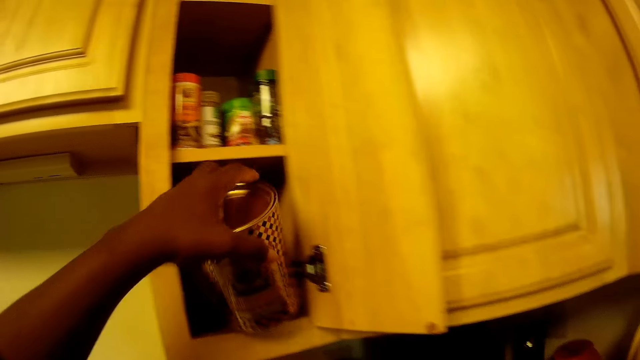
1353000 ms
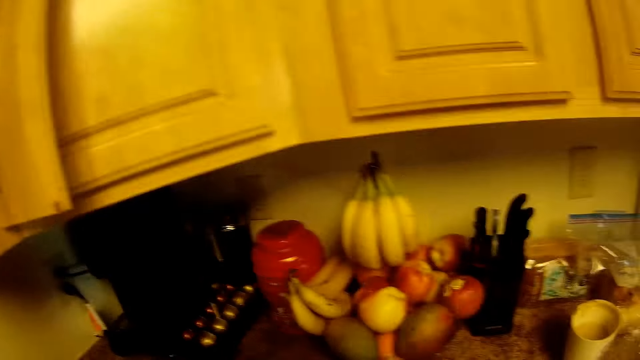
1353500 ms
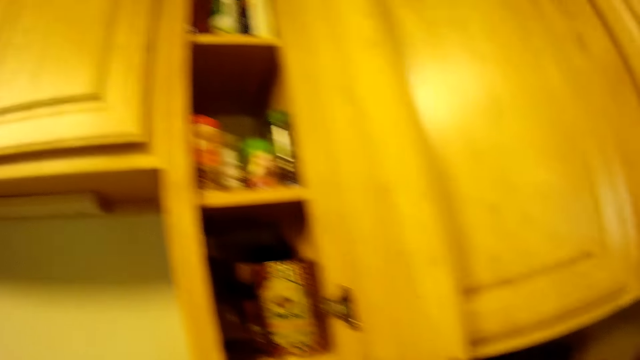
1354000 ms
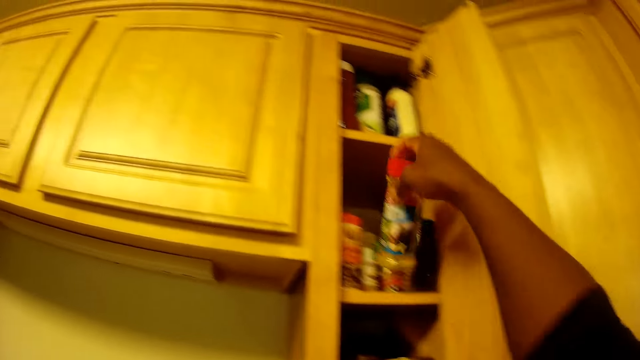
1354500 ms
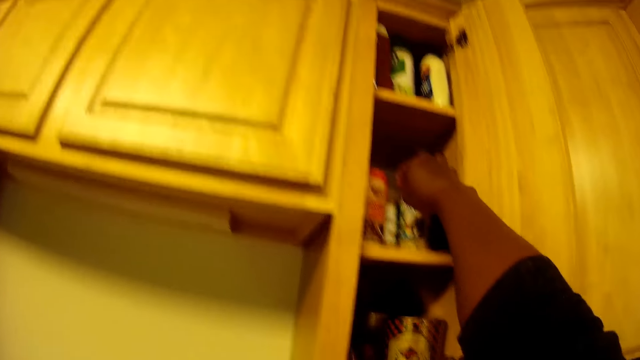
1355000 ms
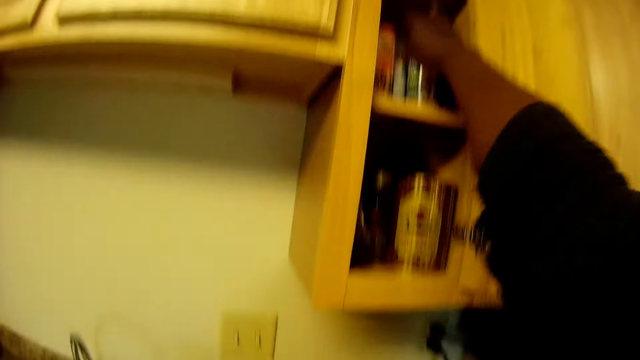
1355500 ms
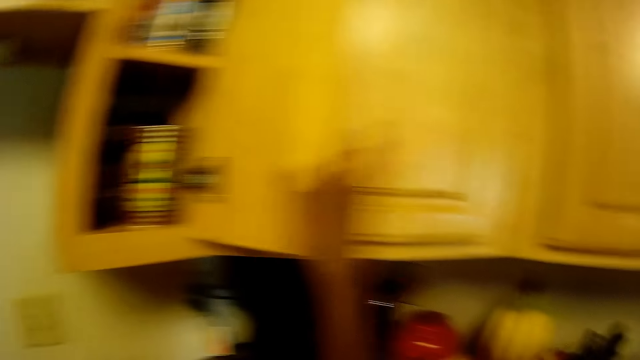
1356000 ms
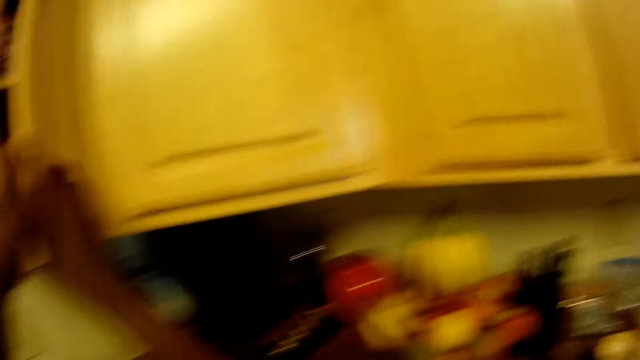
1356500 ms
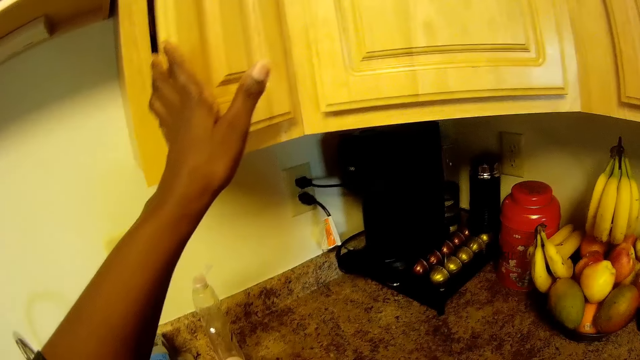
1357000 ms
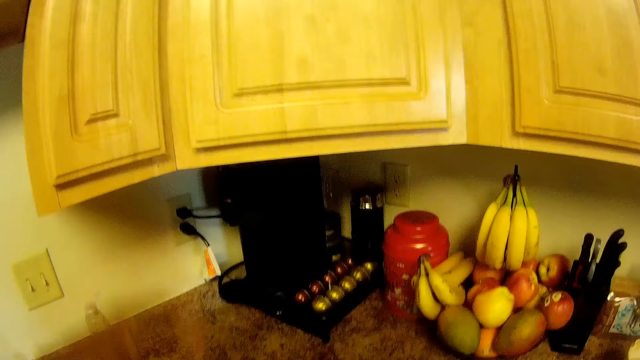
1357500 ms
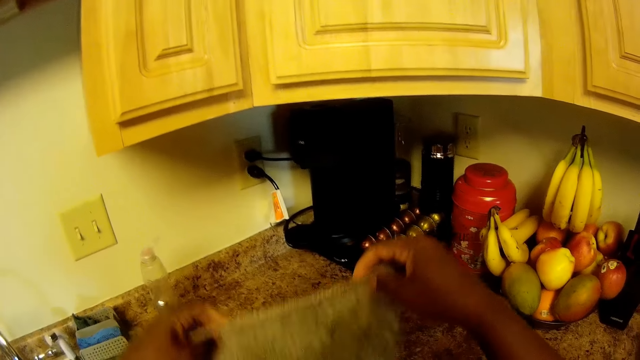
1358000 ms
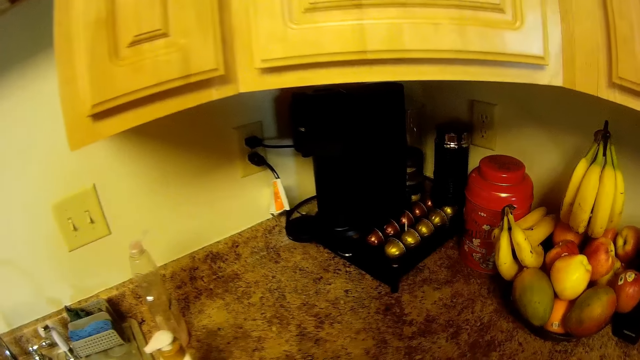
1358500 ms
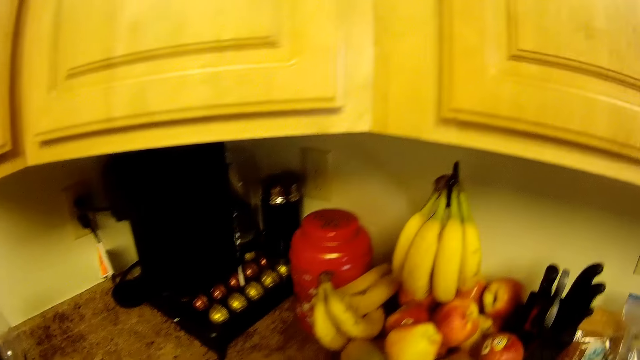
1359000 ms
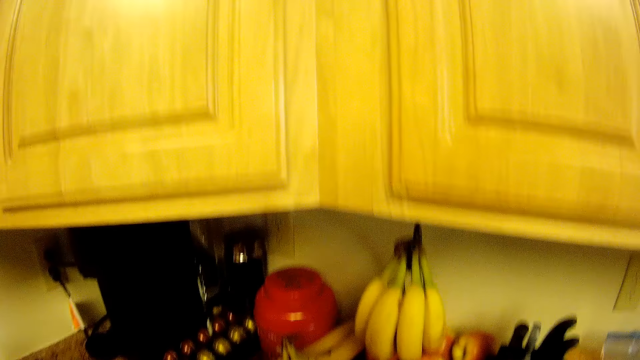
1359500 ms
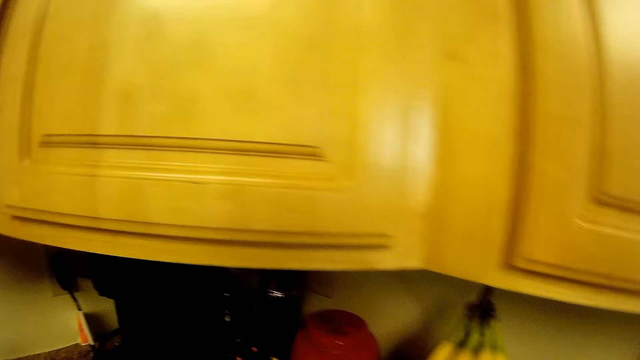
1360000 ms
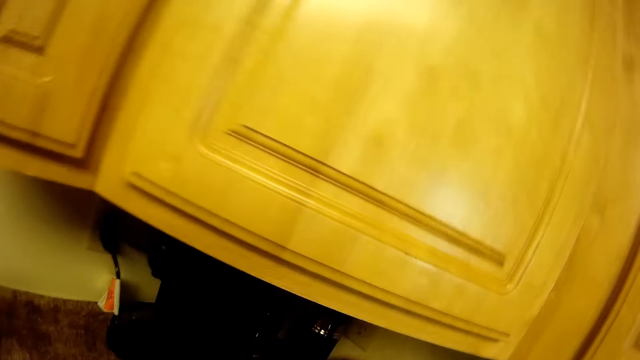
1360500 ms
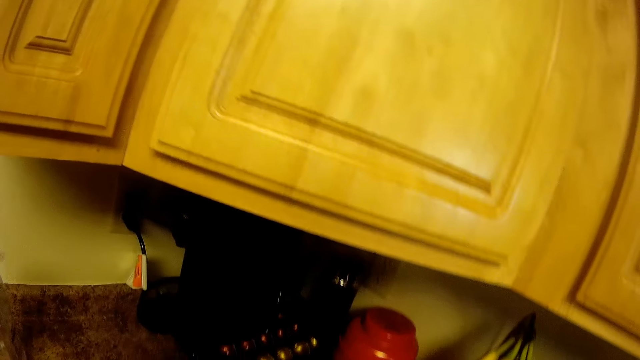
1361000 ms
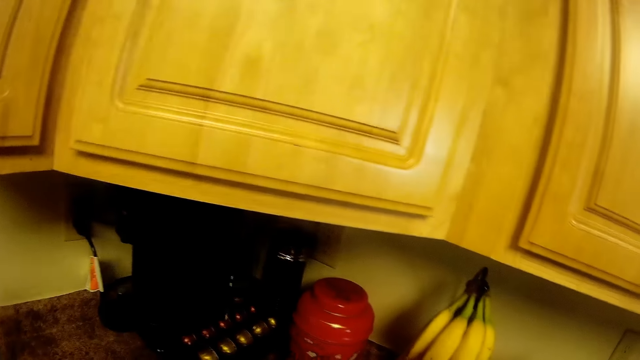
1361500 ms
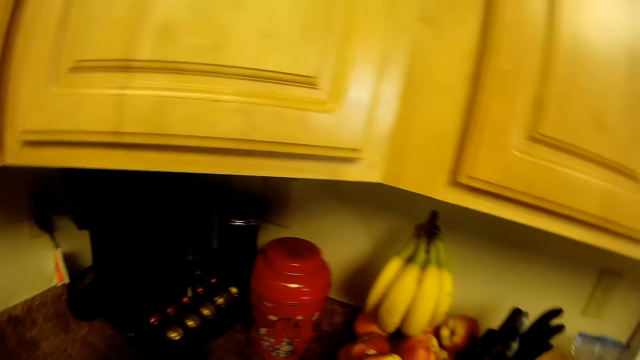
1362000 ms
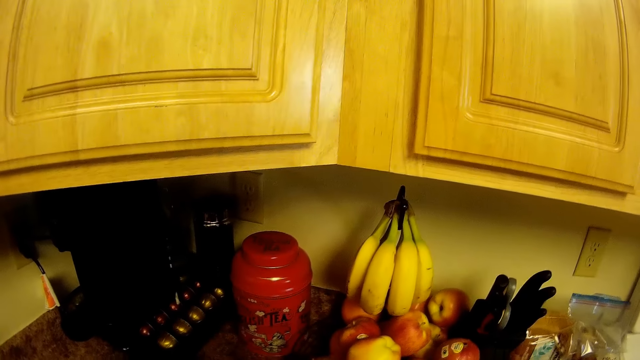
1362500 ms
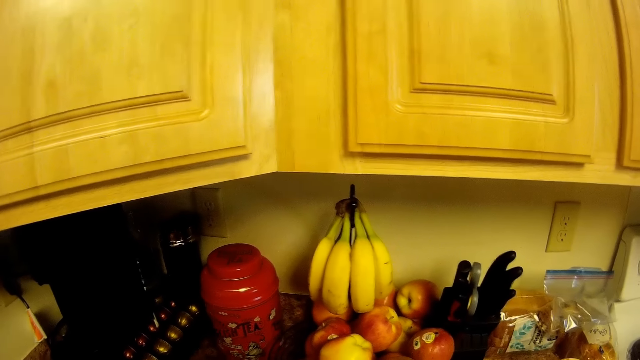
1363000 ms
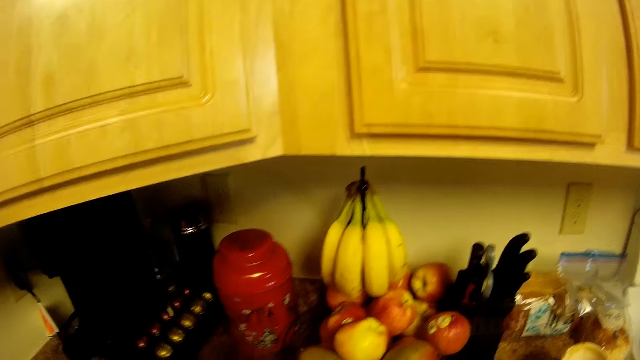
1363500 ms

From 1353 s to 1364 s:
The camera wearer drops a bottle in the cupboard with her right hand. She closes the cupboard with her left hand. She holds a cloth with both hands and drops the cloth on the countertop with both hands. She looks around the kitchen.

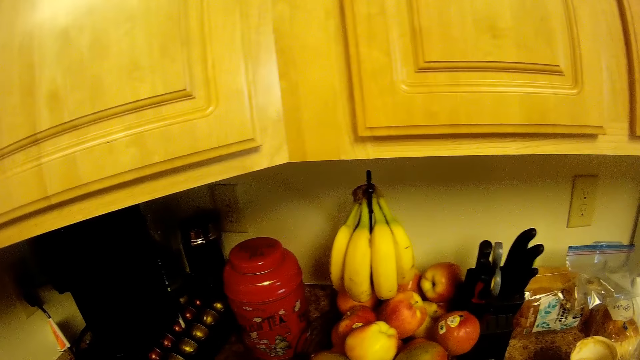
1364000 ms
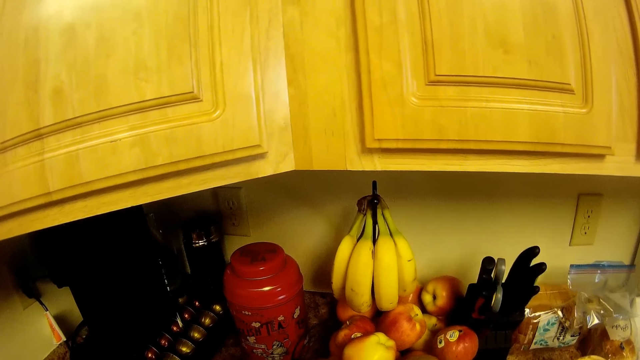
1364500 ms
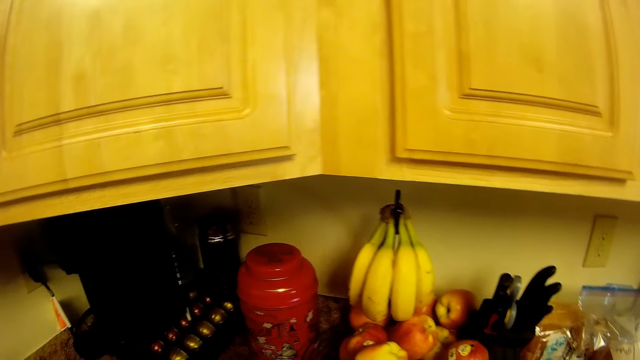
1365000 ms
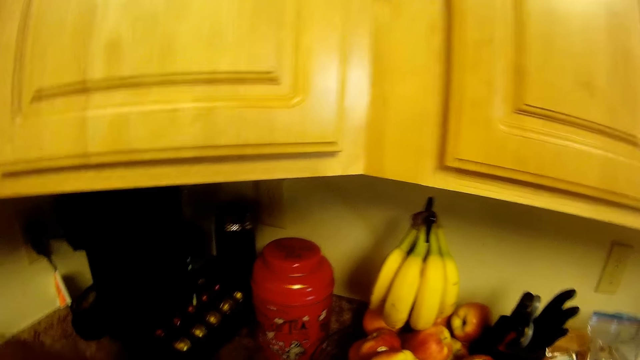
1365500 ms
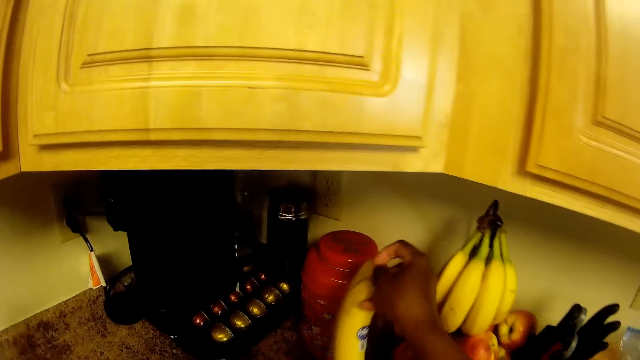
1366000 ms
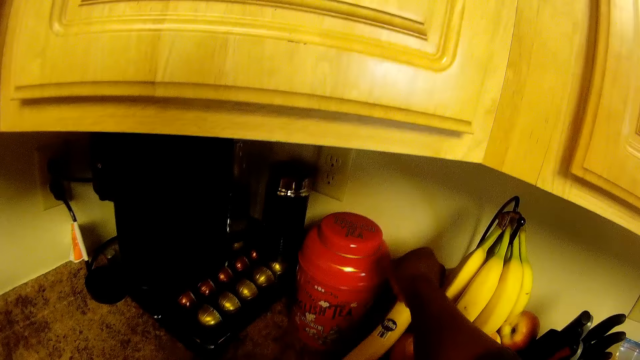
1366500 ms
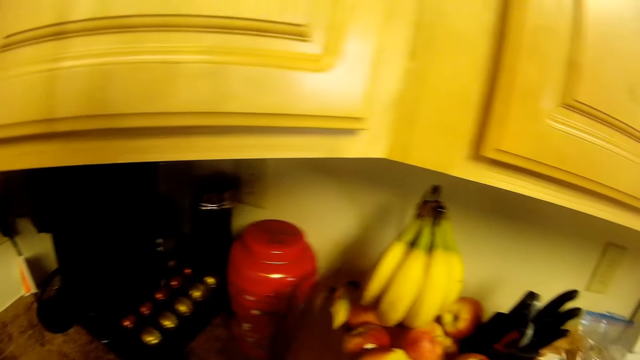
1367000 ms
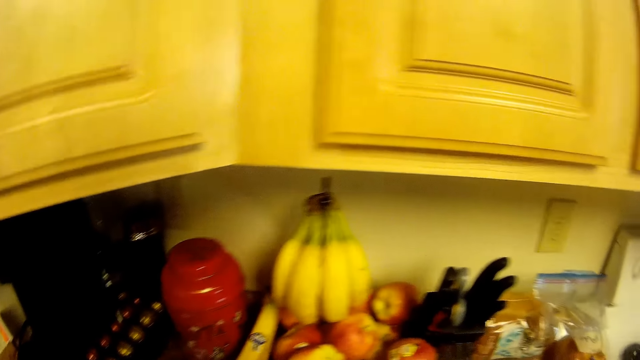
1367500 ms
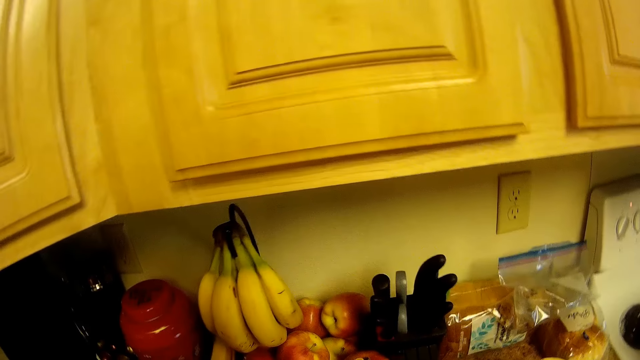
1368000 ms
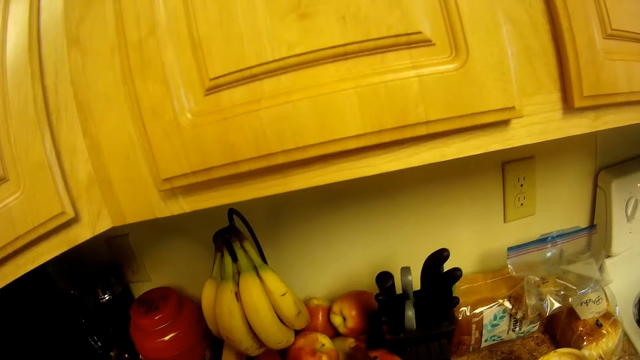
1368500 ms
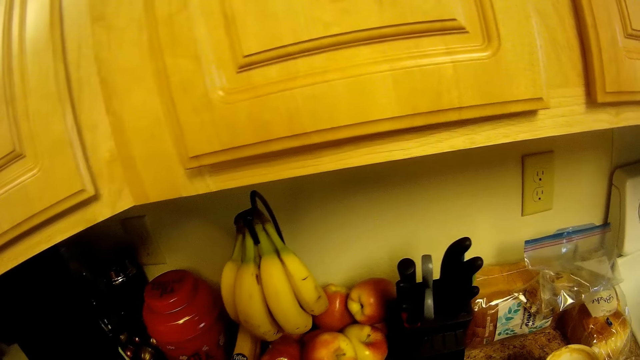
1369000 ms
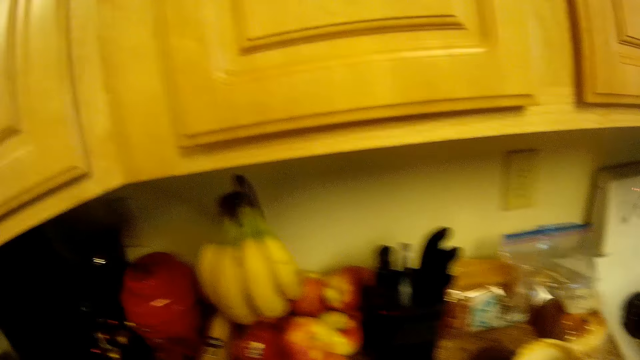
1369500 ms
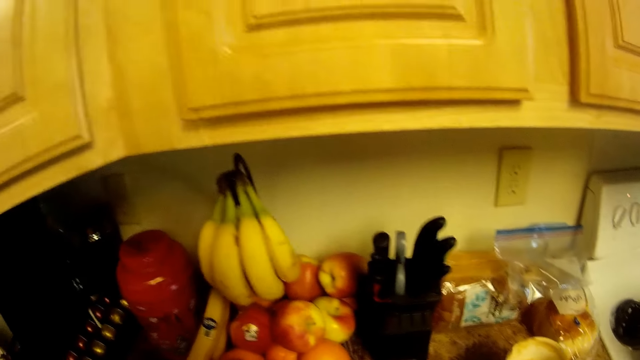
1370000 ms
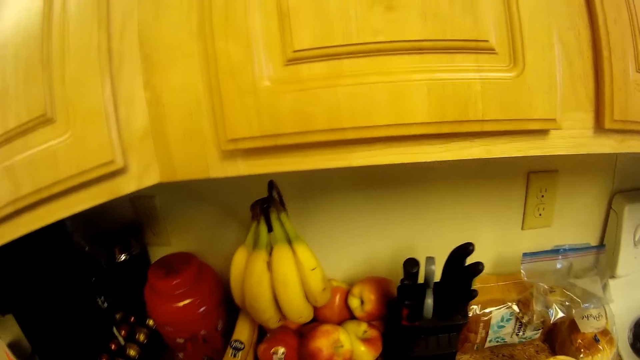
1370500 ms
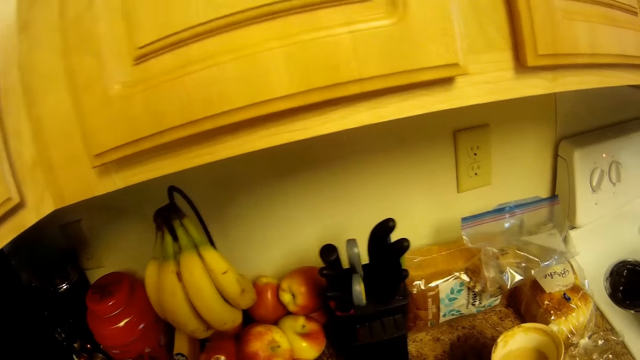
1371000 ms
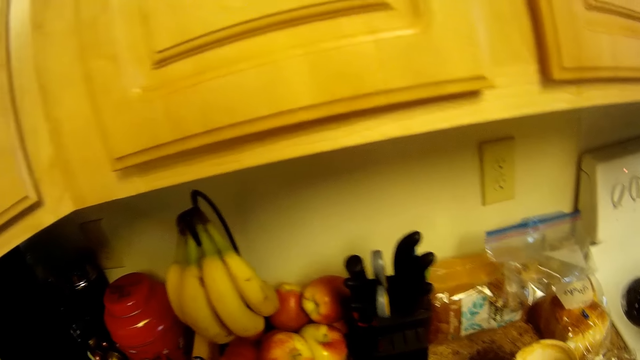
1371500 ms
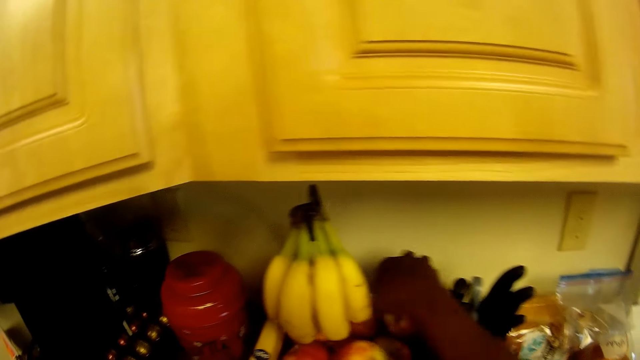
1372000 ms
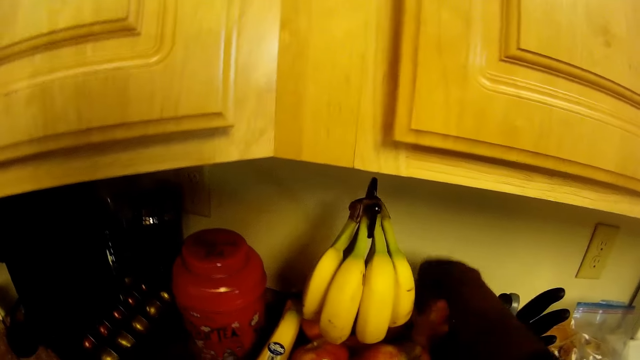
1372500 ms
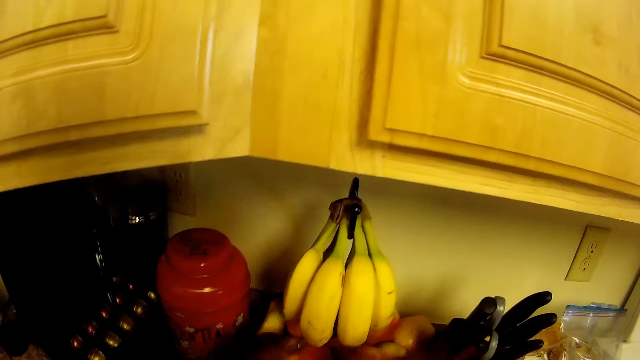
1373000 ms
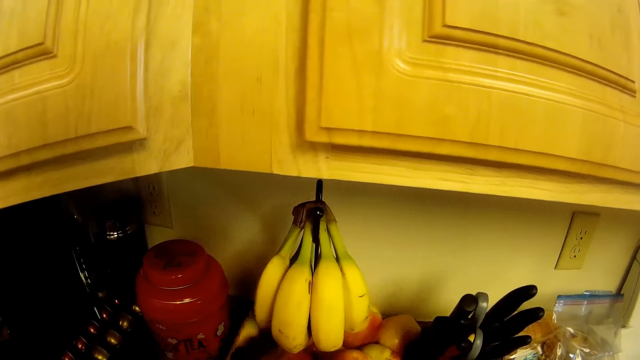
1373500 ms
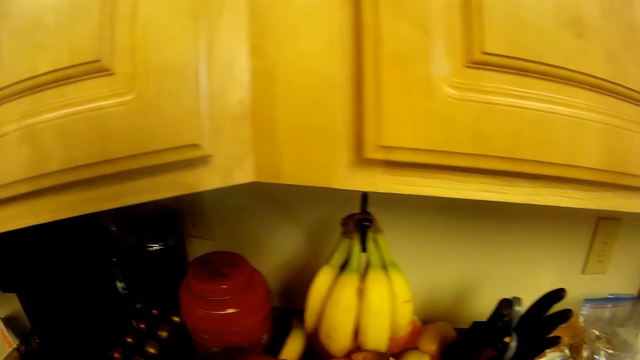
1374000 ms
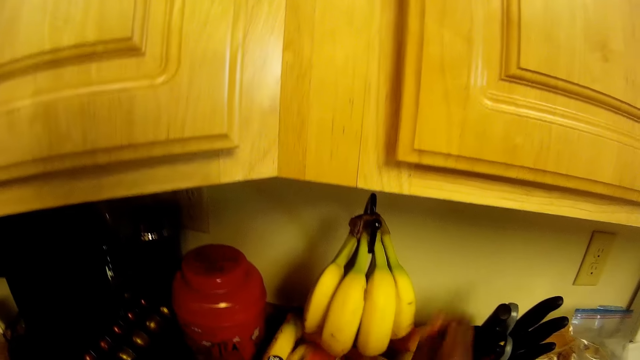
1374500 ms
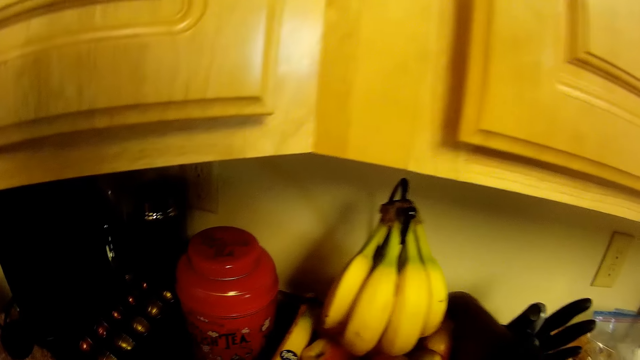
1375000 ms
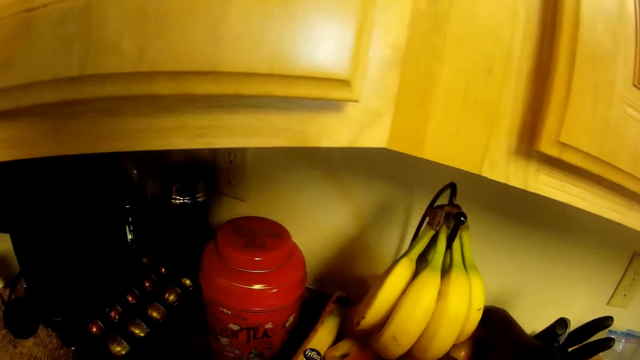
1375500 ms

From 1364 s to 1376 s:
The camera wearer removes a banana bunch from where it was. She places some banana in her right hand on the table. She moves an apple on the table with her right hand. She picks up an apple from the table with her right hand. She picks up an apple from the table with her left hand.
